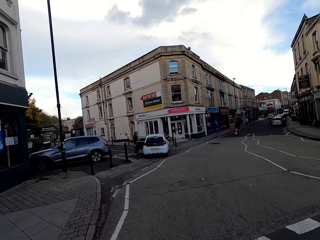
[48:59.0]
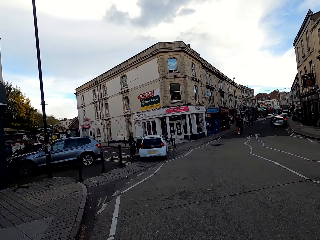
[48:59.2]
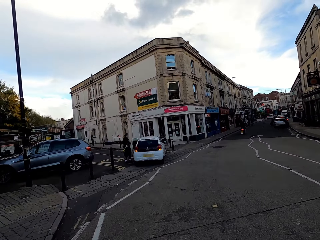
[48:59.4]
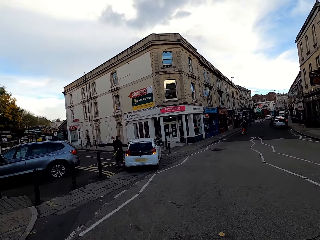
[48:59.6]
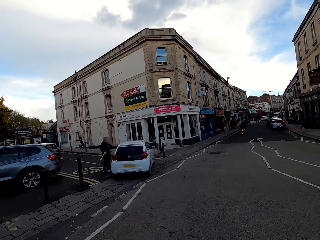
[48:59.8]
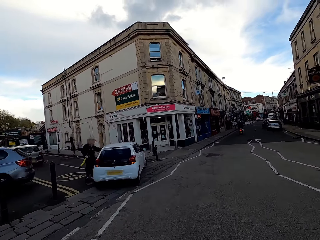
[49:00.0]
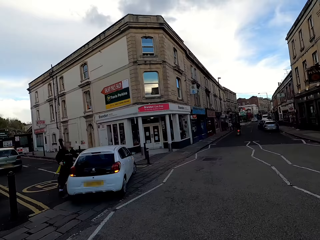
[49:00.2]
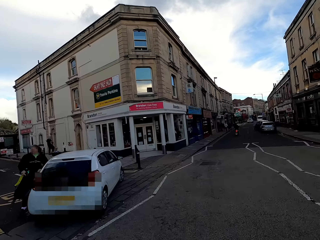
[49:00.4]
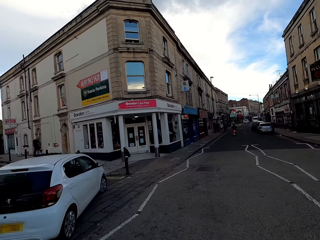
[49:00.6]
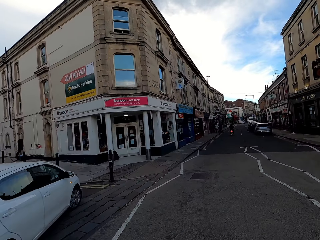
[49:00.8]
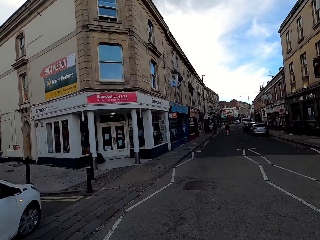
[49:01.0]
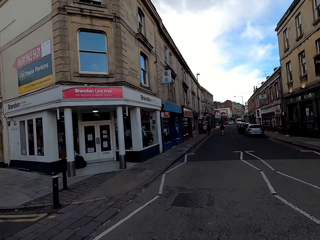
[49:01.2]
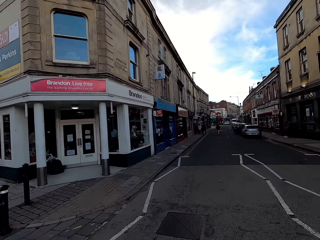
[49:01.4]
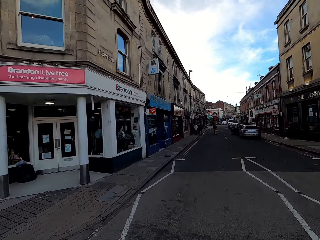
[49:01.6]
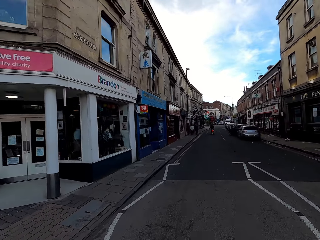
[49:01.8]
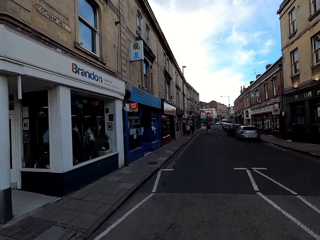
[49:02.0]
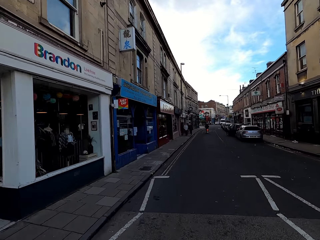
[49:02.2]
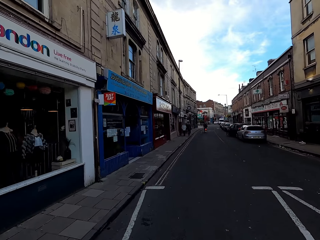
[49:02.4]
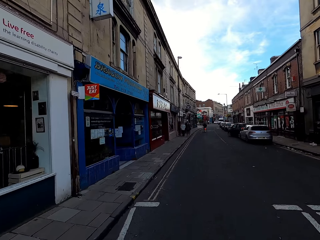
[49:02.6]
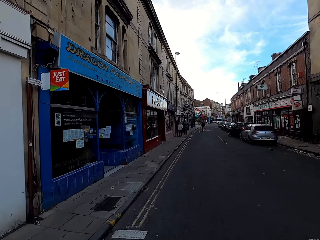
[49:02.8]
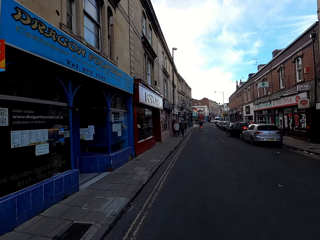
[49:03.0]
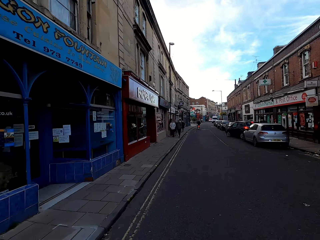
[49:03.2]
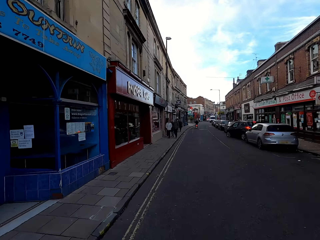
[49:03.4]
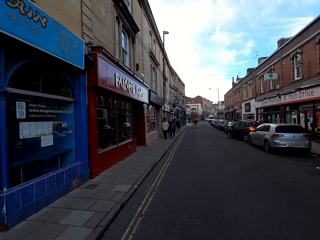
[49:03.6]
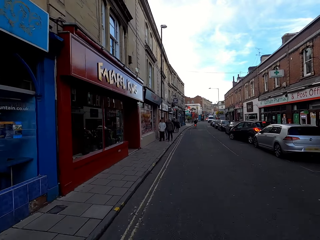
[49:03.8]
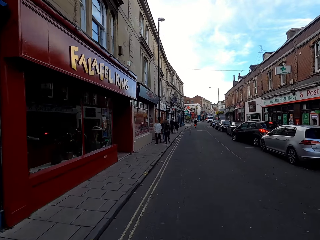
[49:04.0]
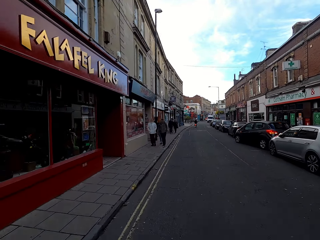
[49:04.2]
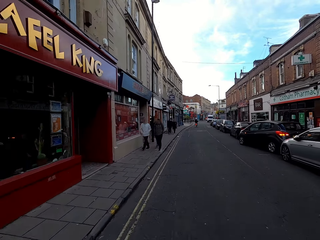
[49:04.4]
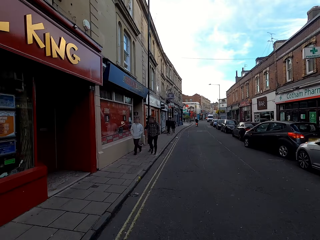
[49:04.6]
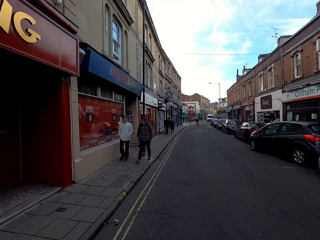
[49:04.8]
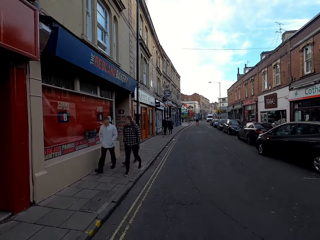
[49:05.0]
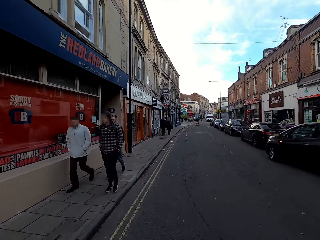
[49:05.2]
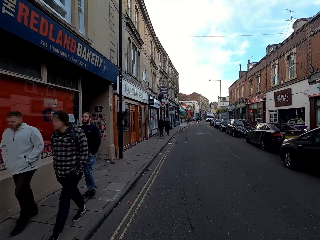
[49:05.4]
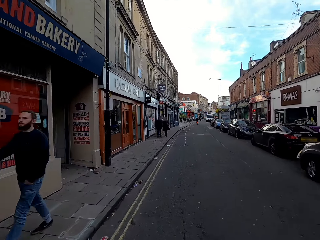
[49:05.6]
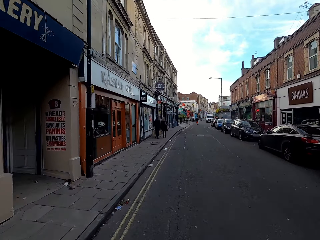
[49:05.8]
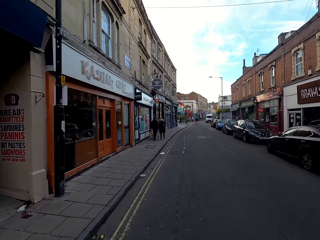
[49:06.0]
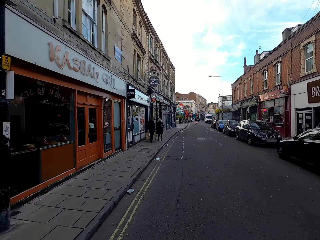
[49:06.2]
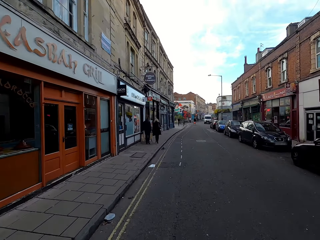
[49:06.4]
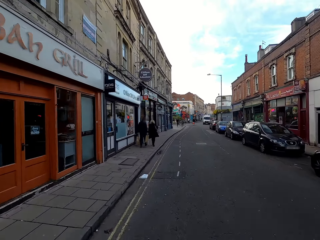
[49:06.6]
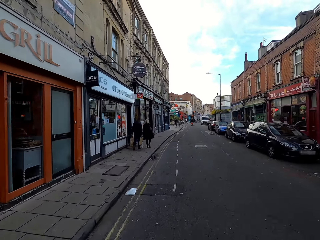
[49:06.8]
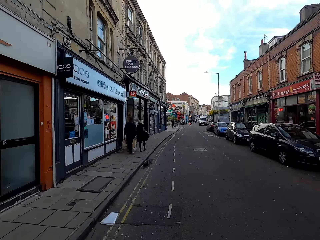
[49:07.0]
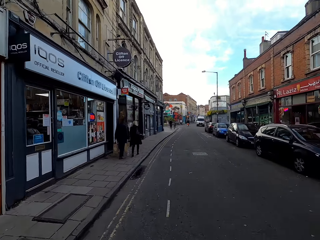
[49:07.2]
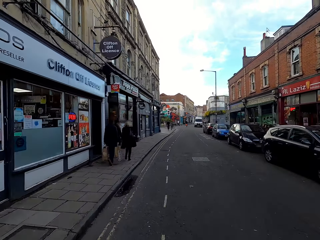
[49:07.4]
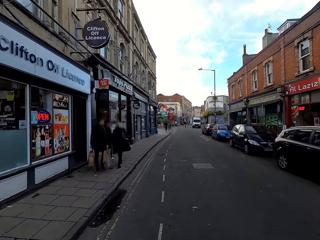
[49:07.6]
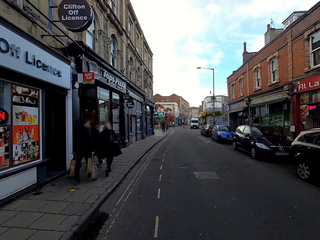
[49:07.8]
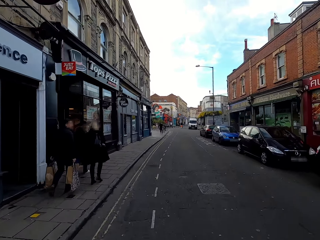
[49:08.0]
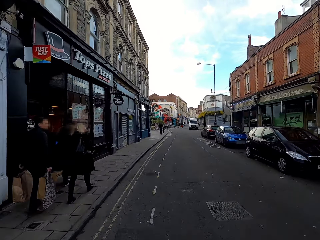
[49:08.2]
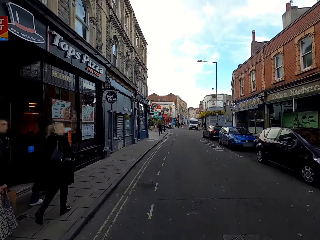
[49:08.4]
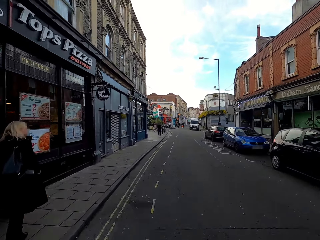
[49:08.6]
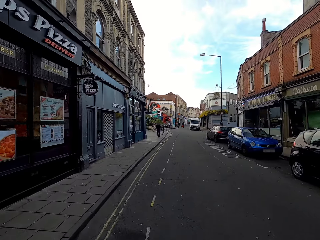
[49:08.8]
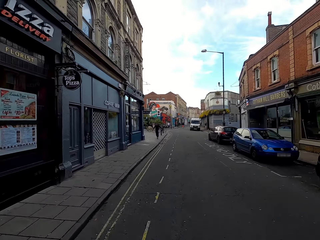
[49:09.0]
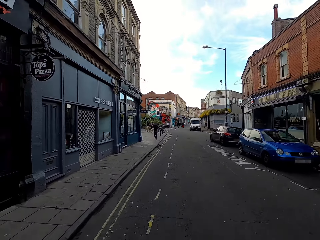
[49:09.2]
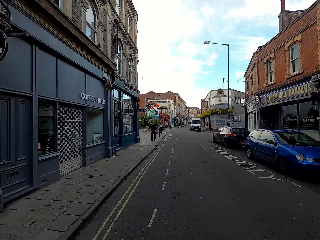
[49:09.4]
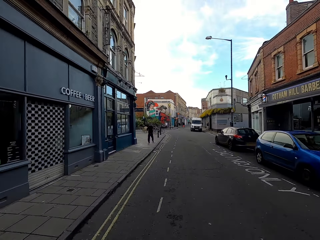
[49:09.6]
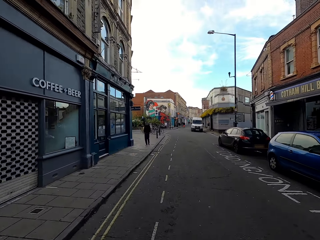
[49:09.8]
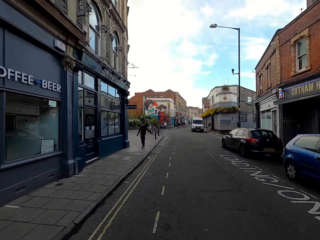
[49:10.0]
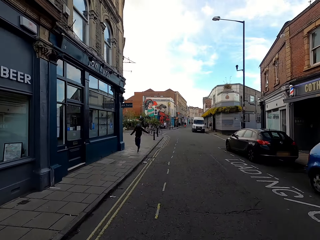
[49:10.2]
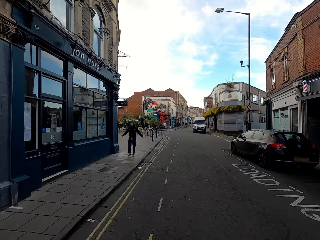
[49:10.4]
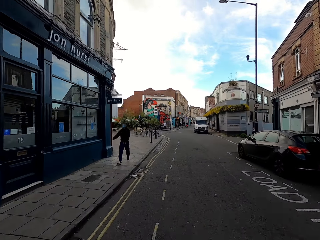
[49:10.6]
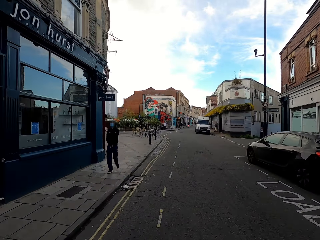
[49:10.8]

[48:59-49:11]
The camera wearer cycles past people.

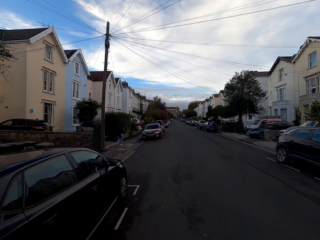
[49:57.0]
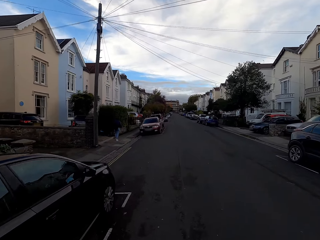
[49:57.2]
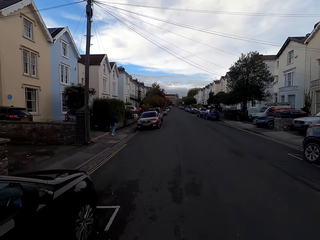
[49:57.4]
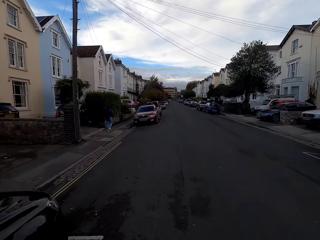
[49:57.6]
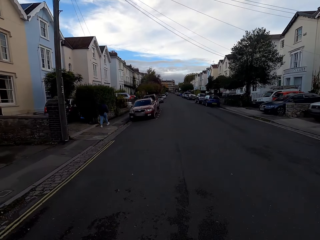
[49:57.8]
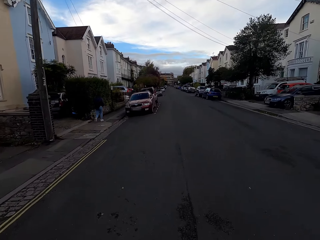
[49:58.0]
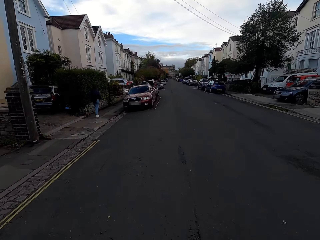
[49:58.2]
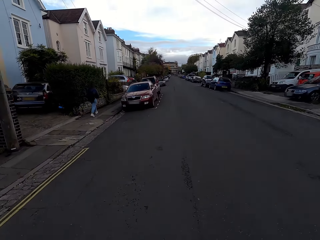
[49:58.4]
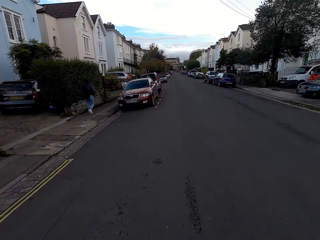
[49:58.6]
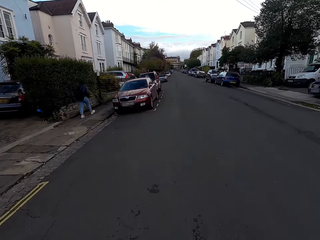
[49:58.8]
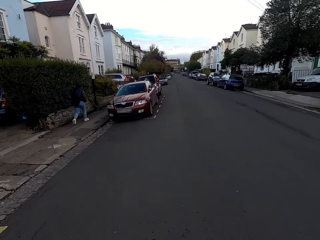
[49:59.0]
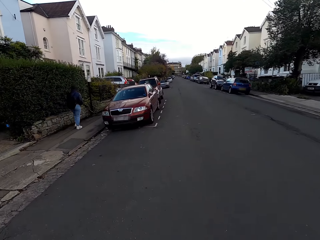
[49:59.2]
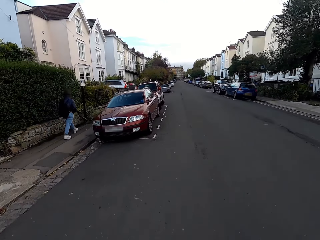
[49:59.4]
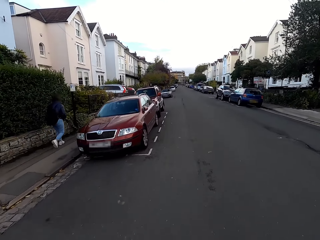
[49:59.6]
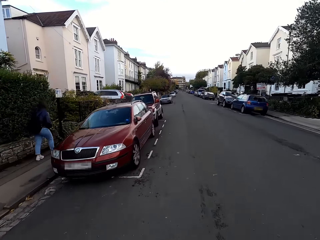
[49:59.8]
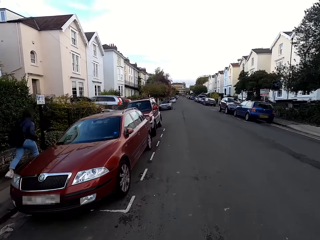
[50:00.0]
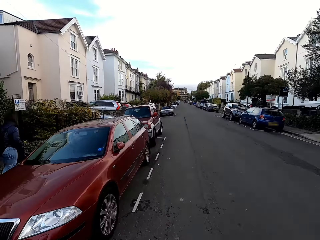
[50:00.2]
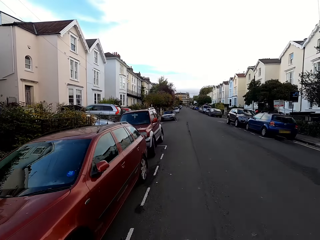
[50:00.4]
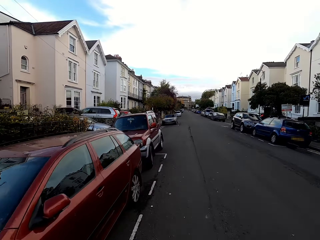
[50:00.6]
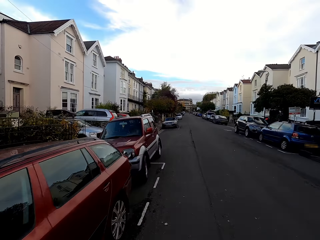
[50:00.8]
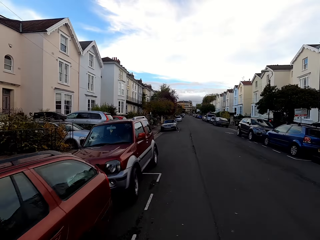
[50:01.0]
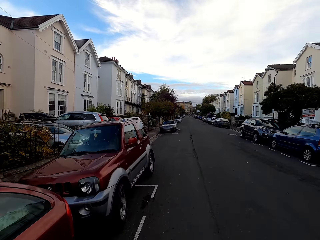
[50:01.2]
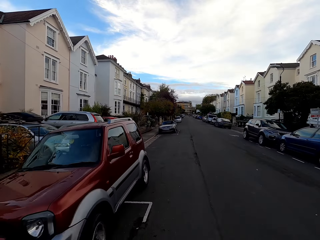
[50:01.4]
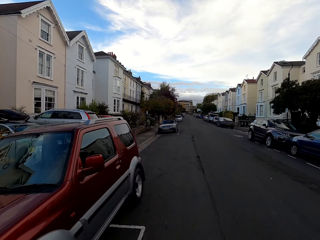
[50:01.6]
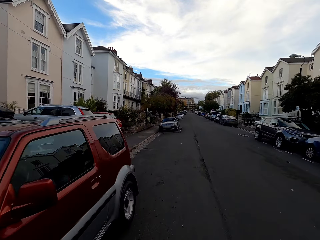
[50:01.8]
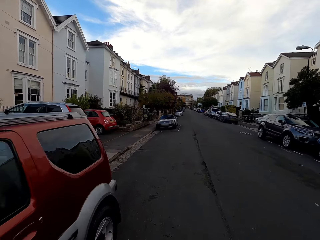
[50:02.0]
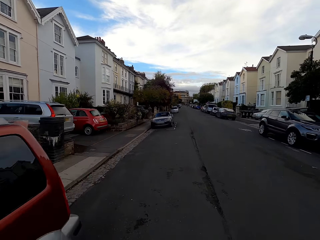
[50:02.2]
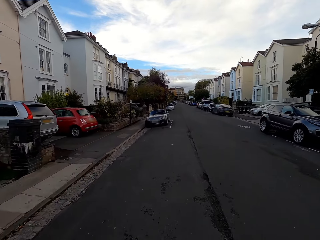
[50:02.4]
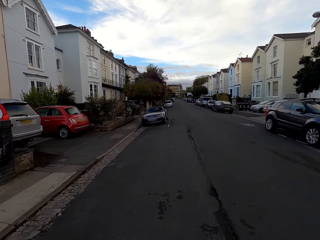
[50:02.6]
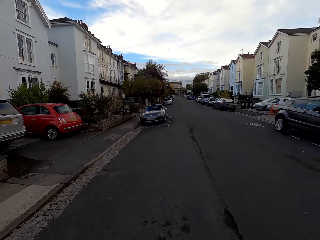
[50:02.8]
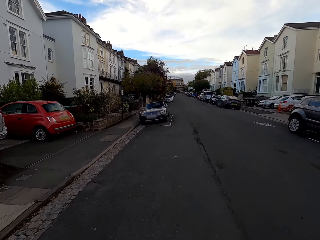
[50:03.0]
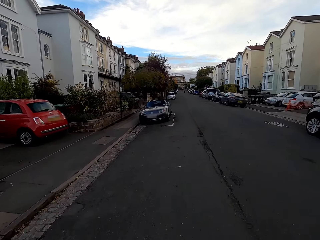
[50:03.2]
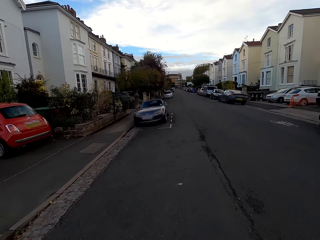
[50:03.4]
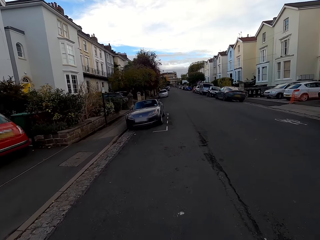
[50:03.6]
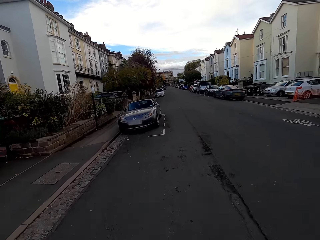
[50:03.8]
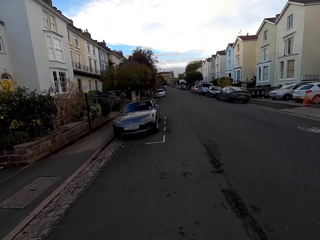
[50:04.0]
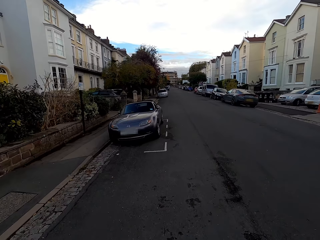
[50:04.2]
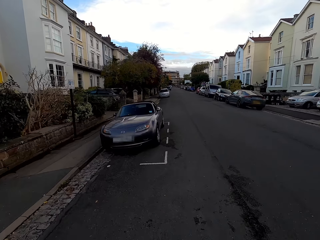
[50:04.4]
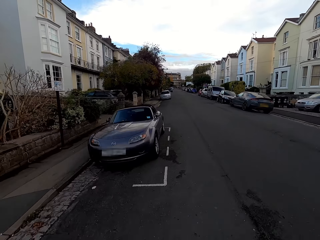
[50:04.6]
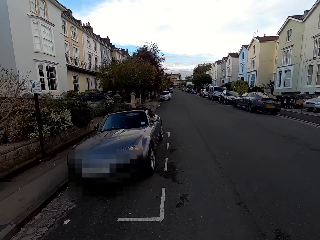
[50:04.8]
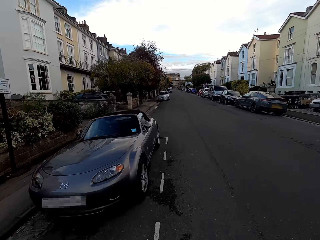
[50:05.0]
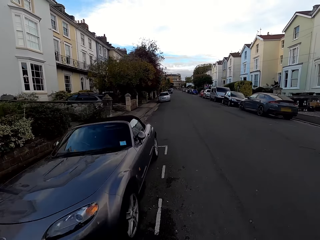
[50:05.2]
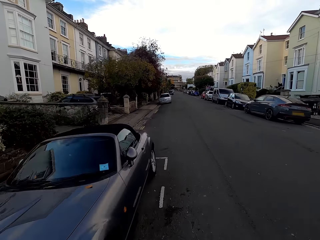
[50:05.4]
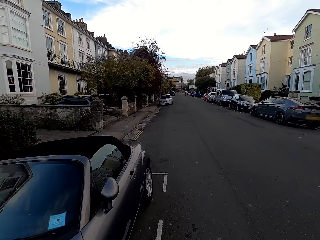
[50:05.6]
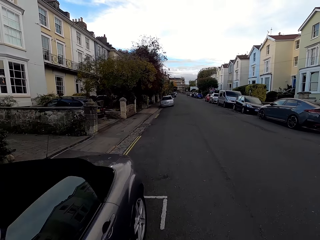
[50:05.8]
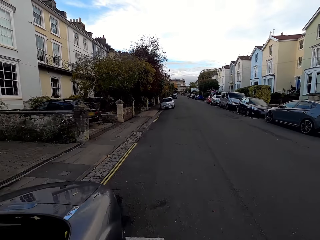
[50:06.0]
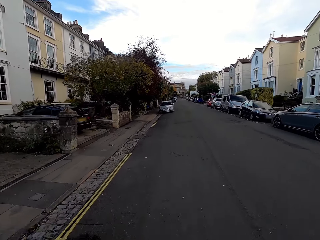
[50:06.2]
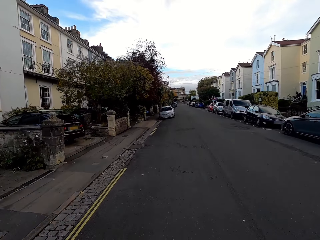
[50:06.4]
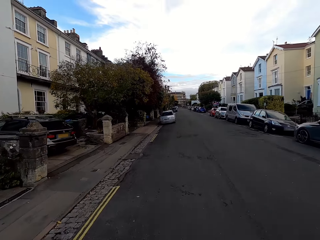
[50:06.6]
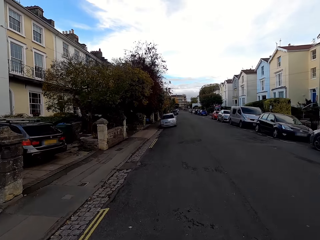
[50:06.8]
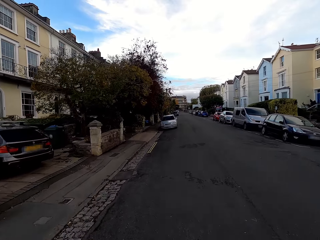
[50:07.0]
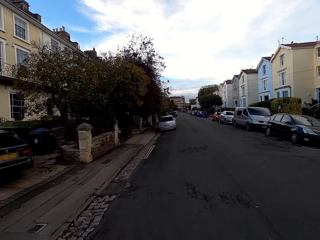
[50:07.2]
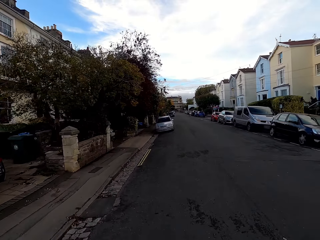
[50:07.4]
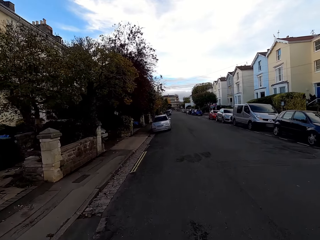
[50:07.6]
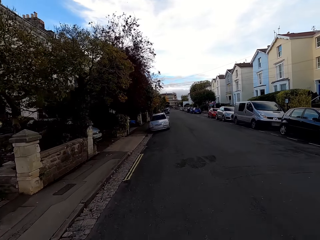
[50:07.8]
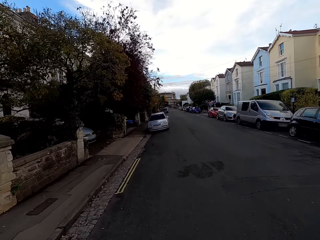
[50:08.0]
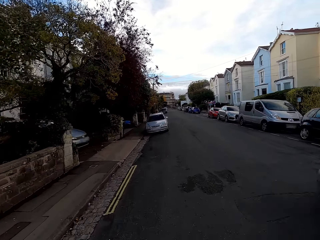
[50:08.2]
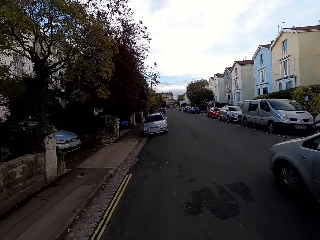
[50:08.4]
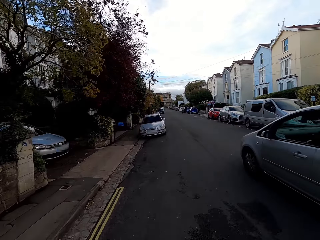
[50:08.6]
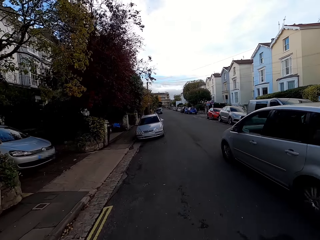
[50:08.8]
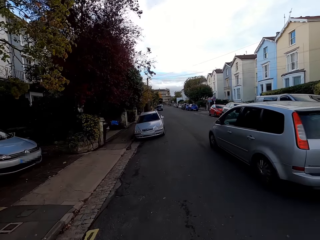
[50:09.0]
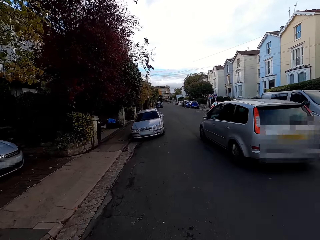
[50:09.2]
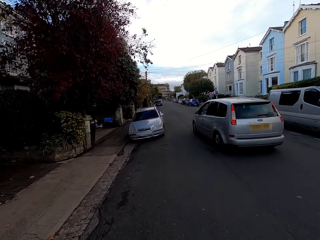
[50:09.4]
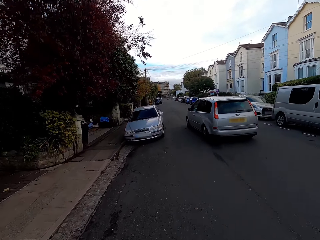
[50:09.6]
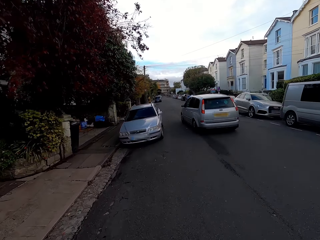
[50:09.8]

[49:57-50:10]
The camera wearer drives past a man. A silver car drives past the camera wearer.
